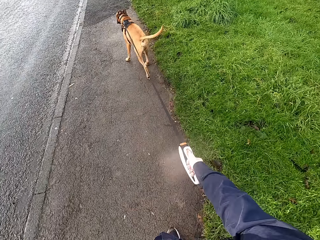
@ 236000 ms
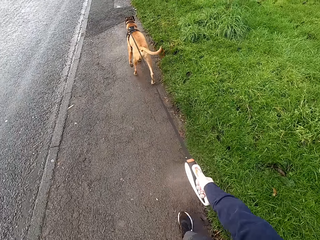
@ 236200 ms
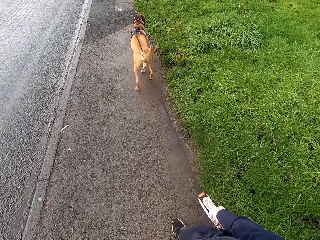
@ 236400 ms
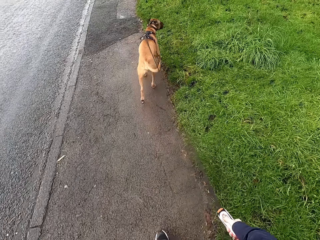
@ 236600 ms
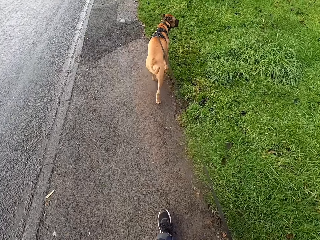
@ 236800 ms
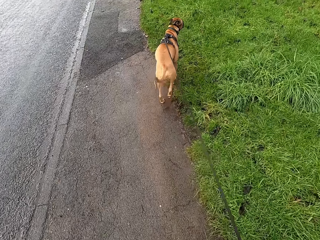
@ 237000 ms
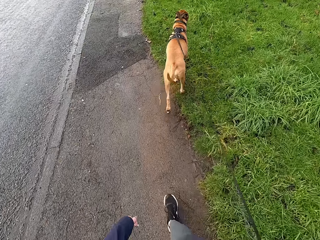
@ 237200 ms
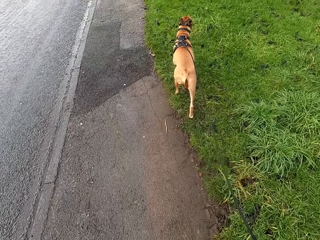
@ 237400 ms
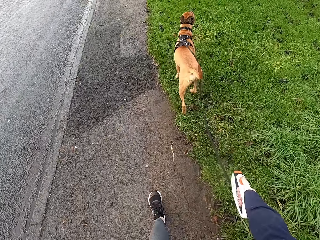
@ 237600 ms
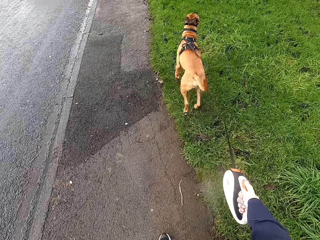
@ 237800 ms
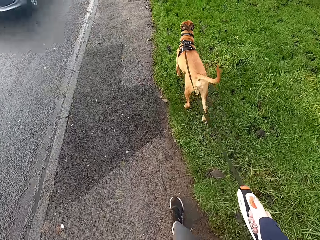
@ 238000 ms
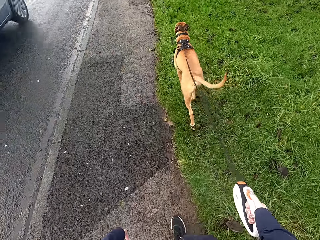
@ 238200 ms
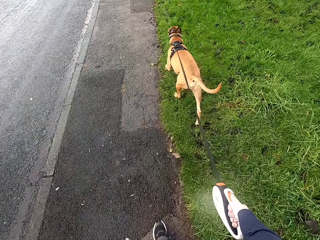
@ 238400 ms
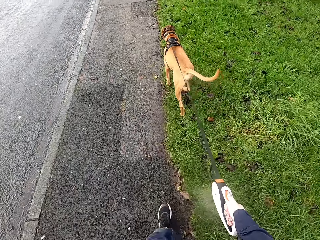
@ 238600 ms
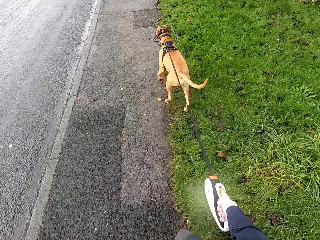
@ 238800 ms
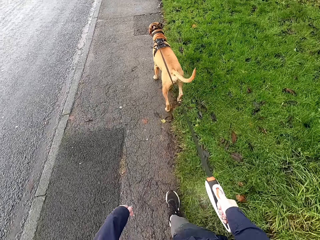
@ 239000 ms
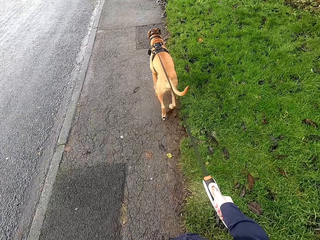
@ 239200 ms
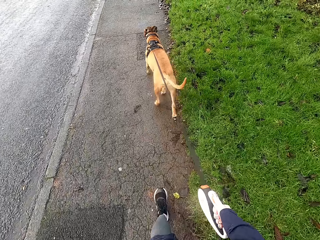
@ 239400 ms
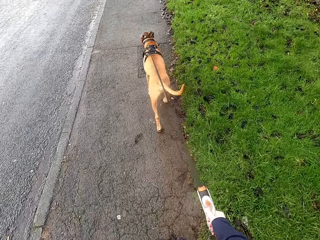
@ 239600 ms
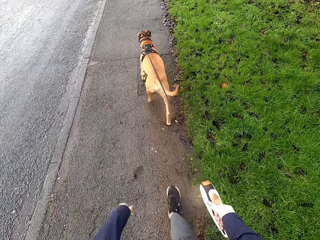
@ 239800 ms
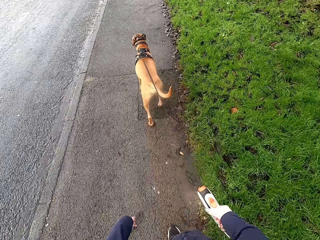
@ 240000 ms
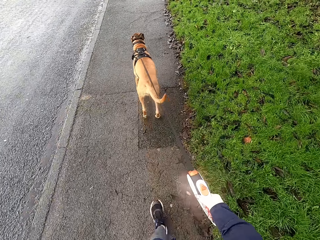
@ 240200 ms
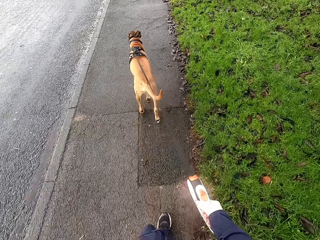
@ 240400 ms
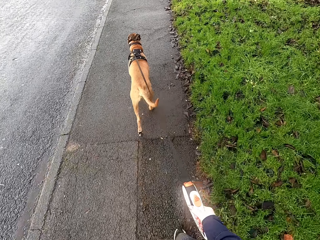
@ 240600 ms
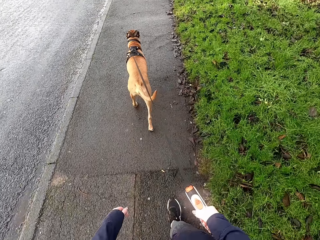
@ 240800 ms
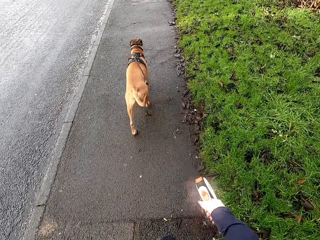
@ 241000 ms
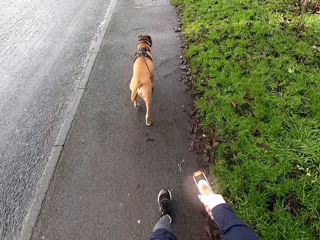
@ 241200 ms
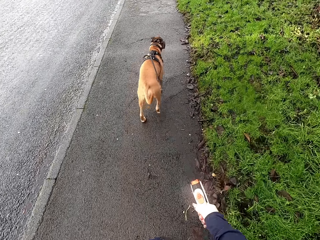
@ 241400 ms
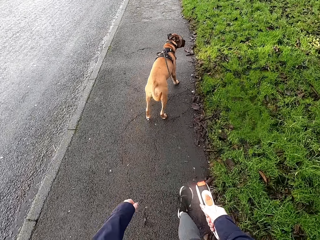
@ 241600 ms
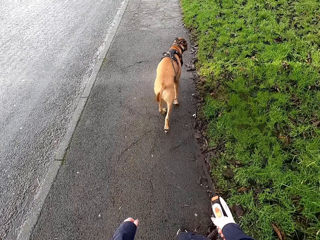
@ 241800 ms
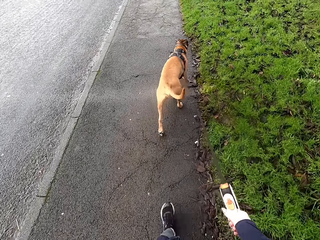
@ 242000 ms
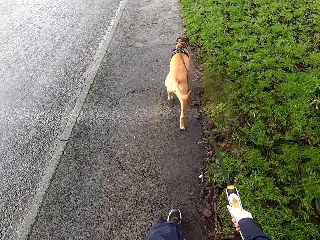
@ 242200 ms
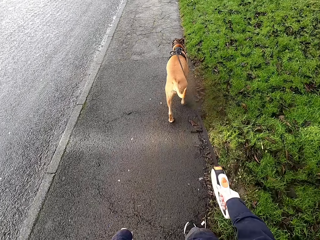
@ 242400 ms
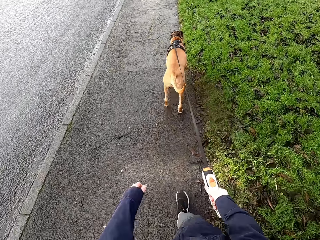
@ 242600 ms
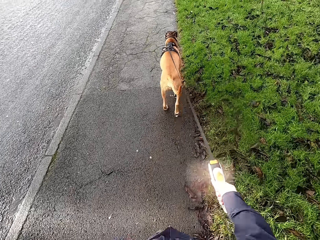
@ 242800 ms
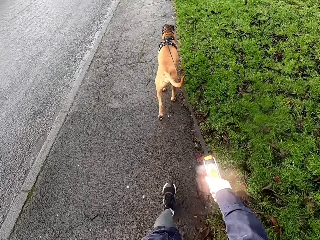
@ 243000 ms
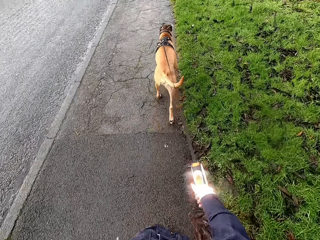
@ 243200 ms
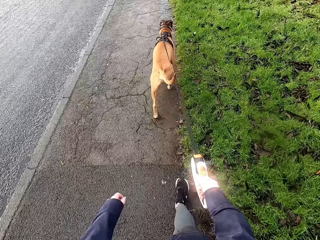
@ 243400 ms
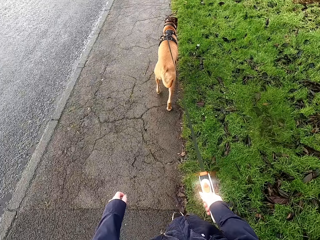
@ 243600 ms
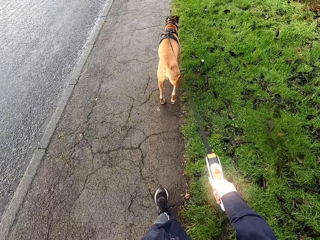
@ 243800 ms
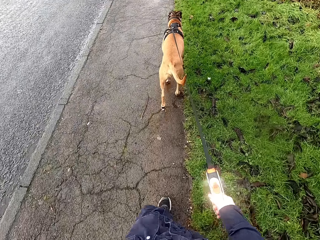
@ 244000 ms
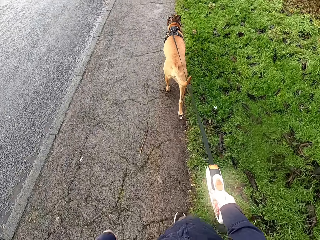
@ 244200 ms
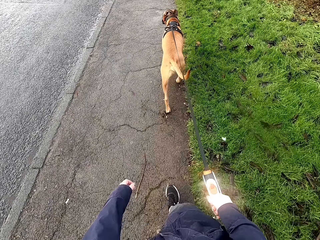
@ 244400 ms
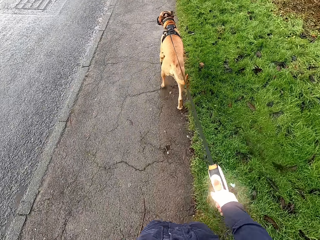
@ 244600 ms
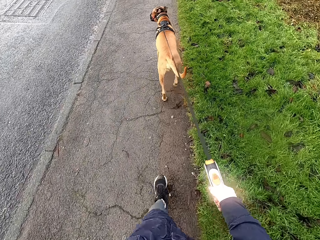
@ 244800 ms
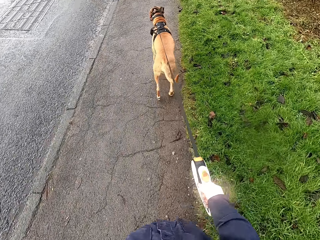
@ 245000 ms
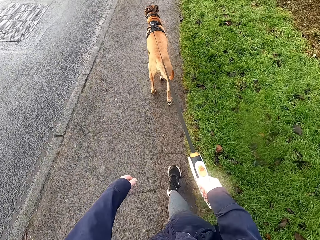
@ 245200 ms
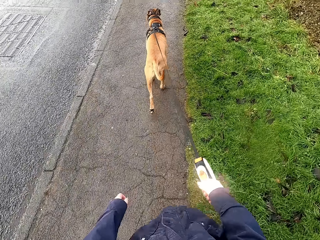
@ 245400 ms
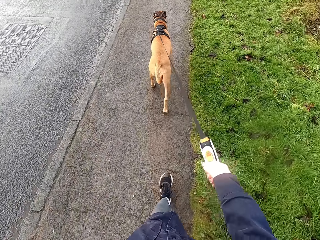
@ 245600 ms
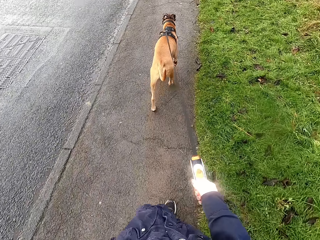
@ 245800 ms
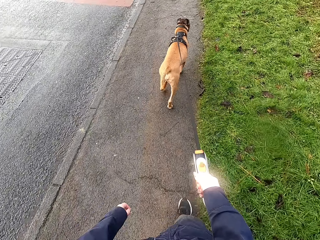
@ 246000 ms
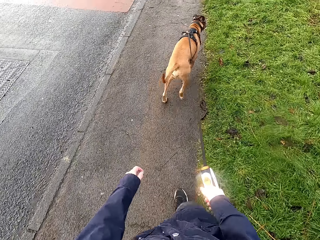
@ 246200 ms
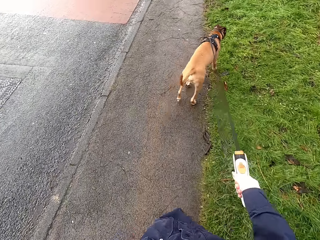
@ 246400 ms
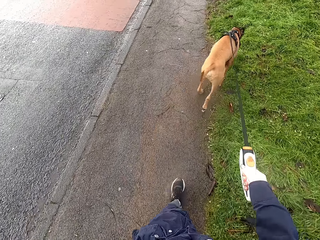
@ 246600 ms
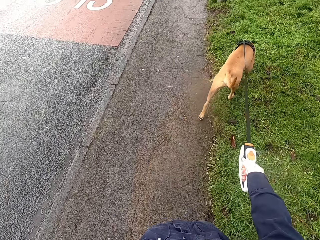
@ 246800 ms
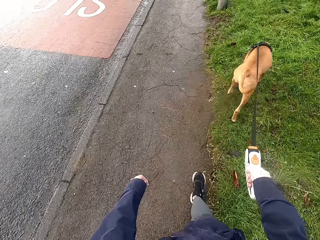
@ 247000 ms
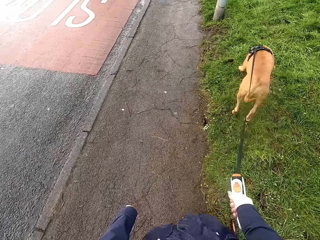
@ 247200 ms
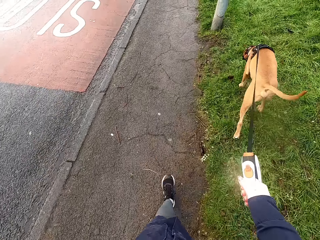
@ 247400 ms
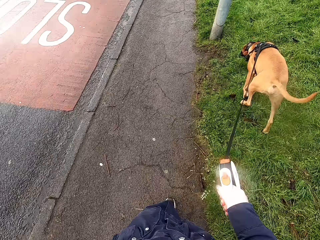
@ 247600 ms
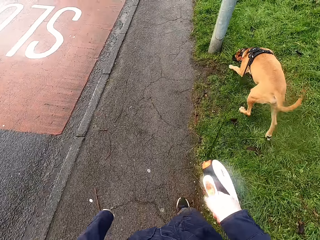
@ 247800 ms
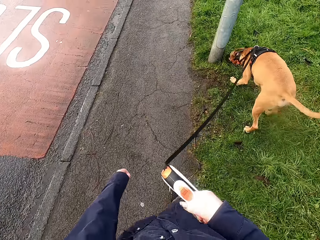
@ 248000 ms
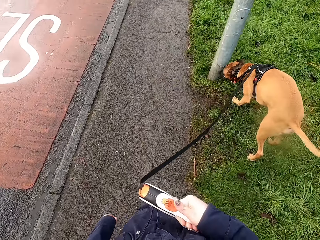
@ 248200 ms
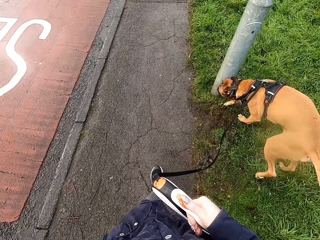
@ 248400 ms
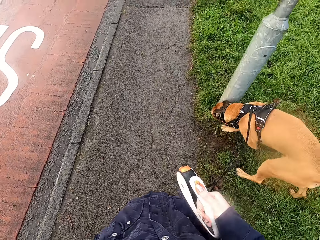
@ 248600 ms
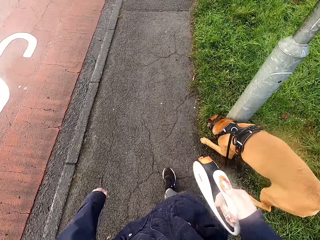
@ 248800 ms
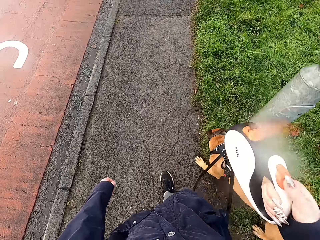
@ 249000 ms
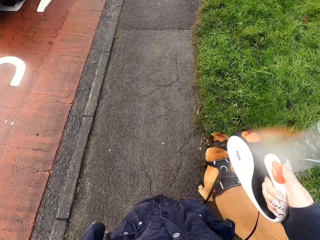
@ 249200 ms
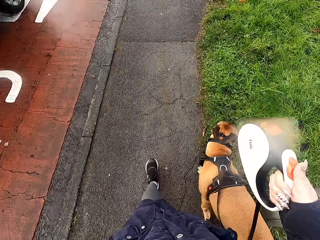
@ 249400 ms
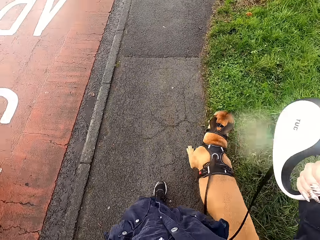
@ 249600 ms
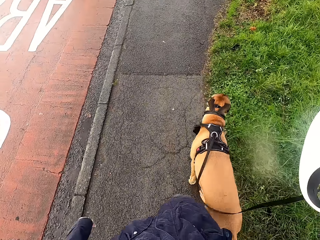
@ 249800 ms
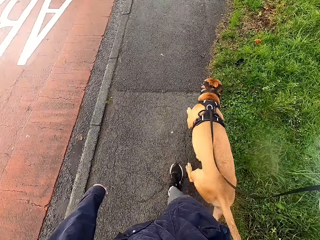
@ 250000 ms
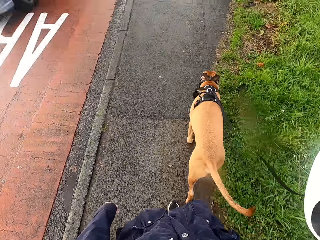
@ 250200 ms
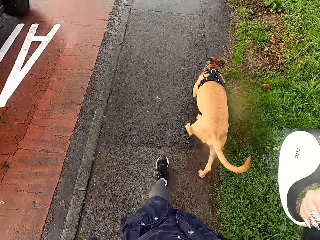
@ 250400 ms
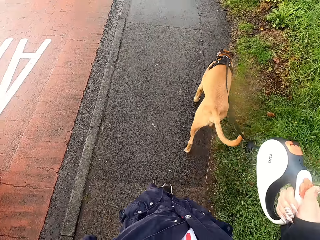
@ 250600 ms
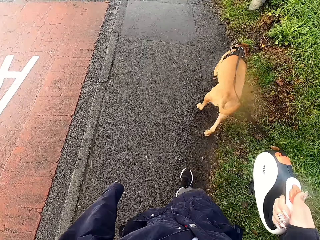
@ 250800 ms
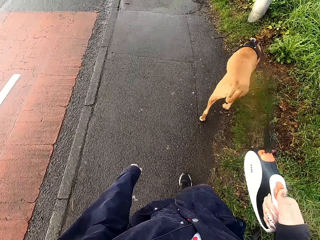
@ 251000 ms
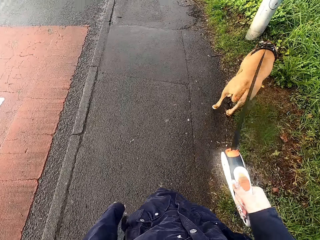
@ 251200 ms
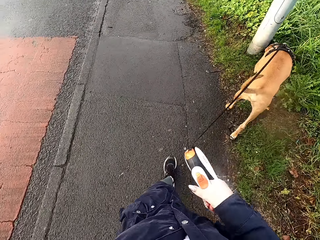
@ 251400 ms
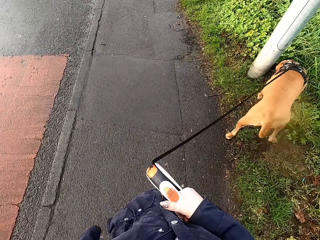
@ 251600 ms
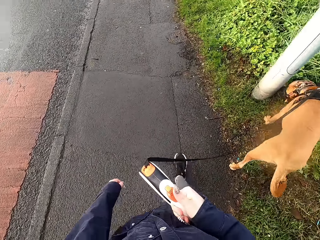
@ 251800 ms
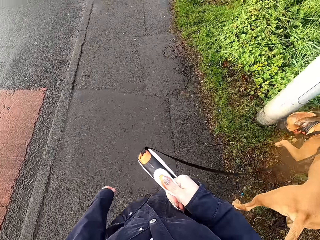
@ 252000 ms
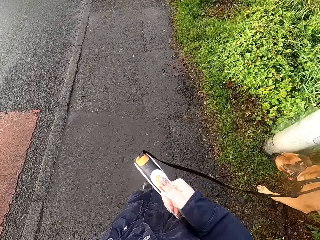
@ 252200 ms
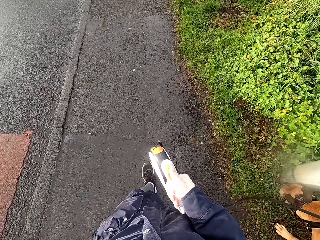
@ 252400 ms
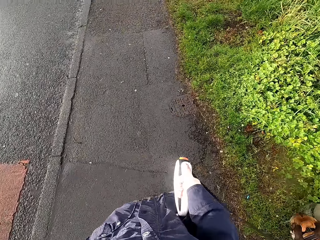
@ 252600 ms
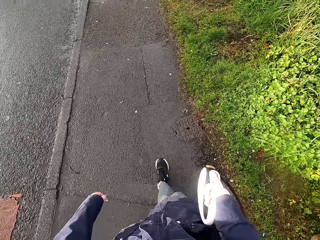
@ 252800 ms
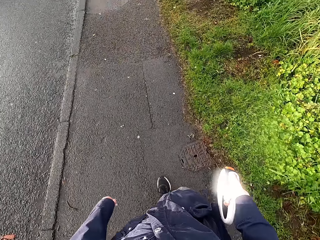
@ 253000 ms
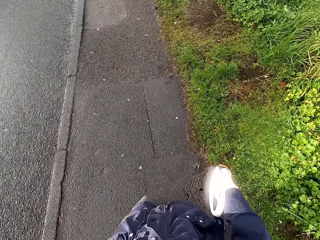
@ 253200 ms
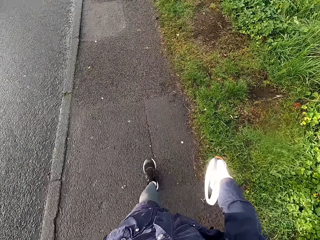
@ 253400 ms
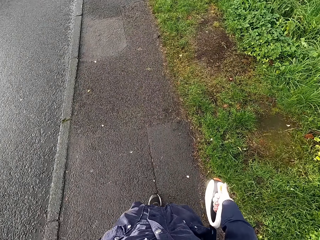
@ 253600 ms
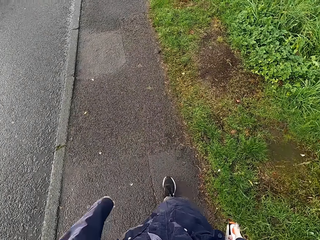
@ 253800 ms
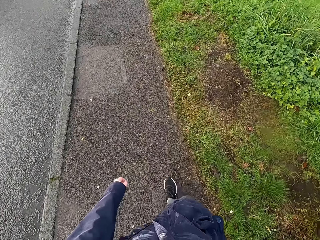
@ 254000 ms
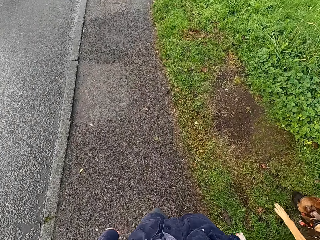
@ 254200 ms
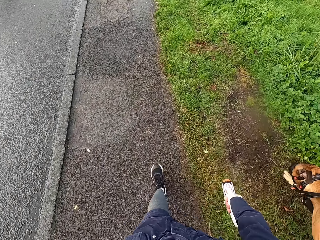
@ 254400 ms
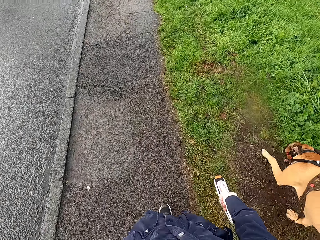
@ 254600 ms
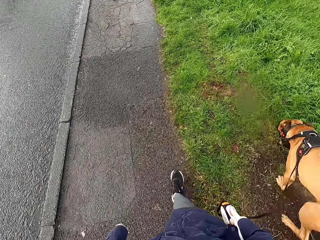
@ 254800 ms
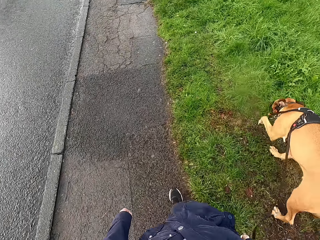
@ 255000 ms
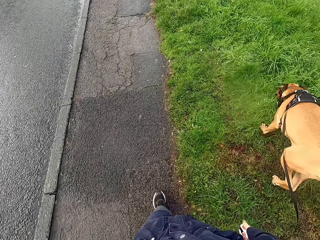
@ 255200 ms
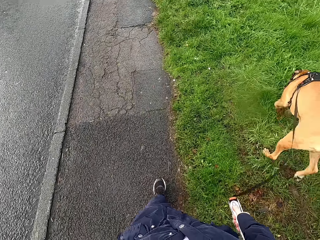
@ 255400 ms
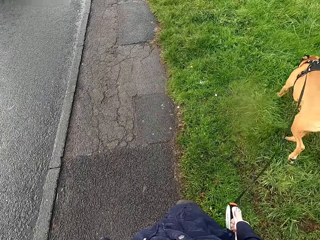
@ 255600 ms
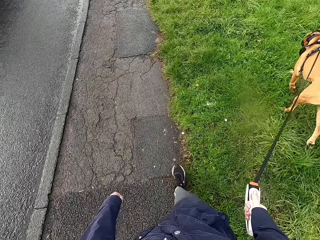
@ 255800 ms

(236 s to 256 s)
A silver car drives past the camera wearer. A black car drives past the camera wearer. A silver car drives past the camera wearer.
